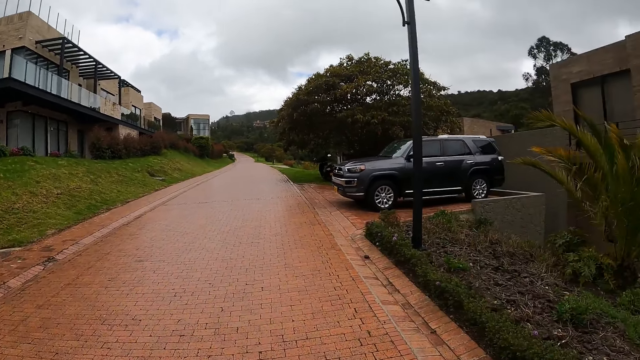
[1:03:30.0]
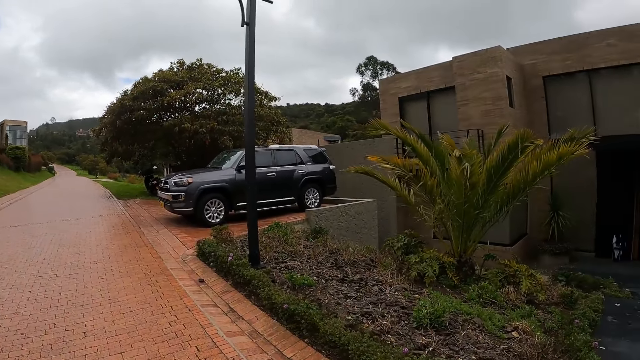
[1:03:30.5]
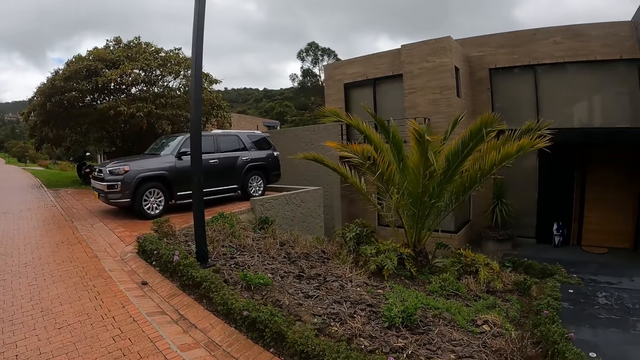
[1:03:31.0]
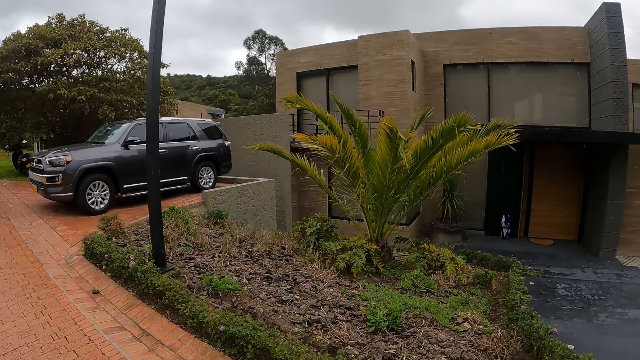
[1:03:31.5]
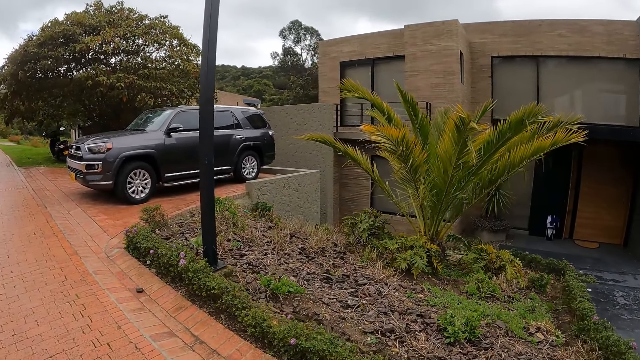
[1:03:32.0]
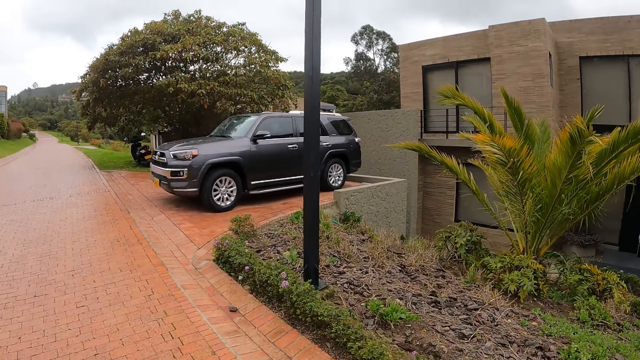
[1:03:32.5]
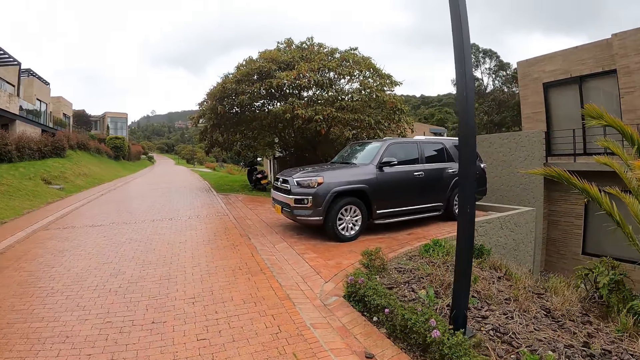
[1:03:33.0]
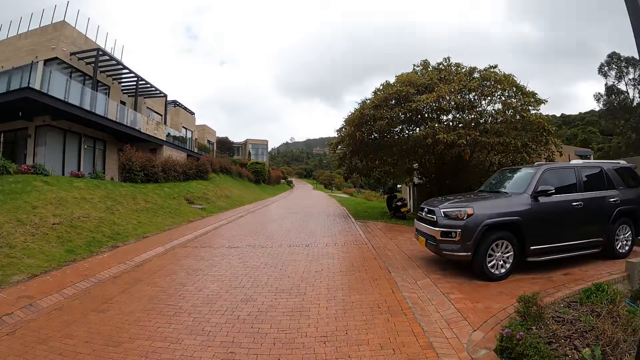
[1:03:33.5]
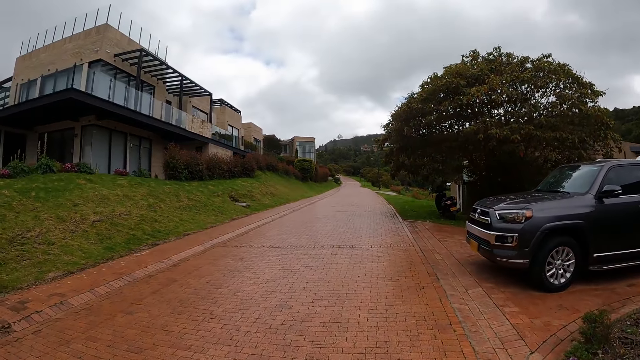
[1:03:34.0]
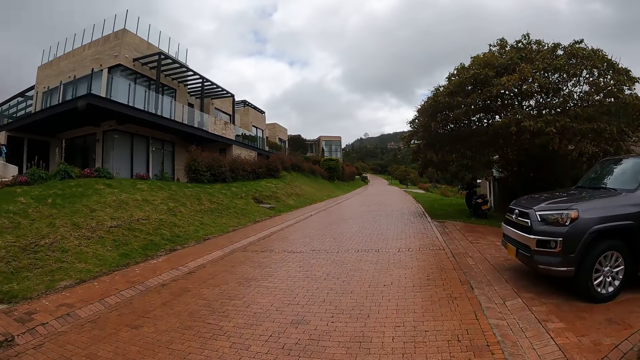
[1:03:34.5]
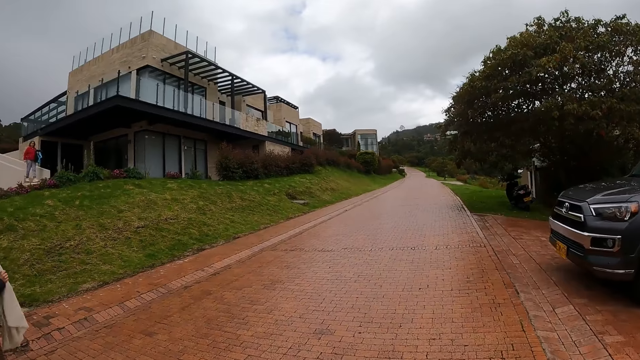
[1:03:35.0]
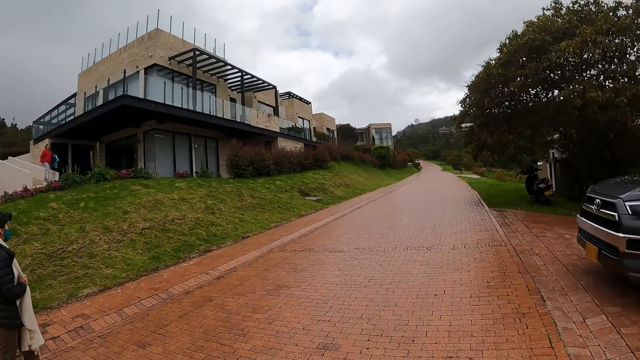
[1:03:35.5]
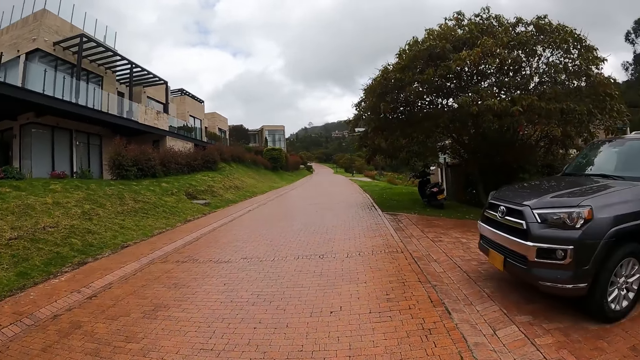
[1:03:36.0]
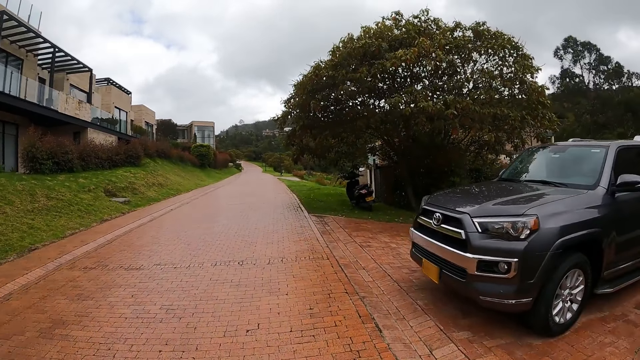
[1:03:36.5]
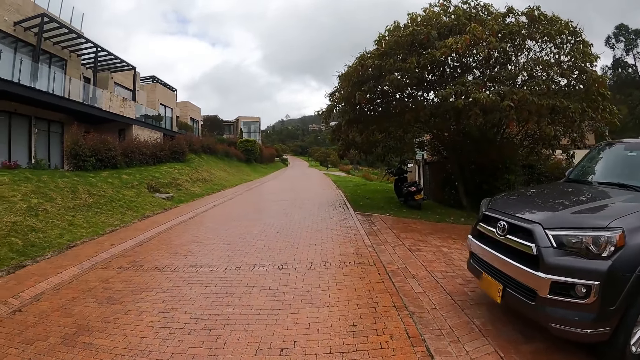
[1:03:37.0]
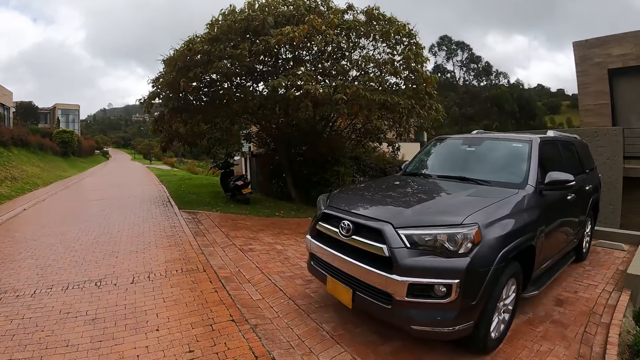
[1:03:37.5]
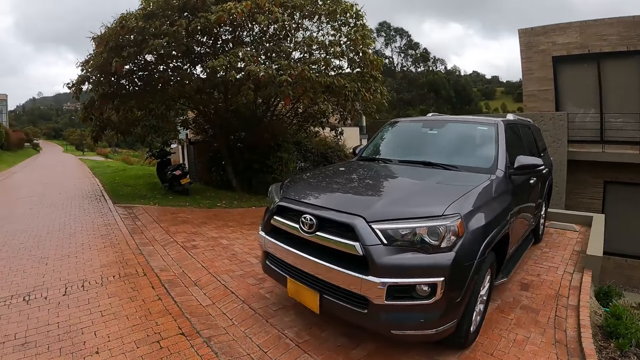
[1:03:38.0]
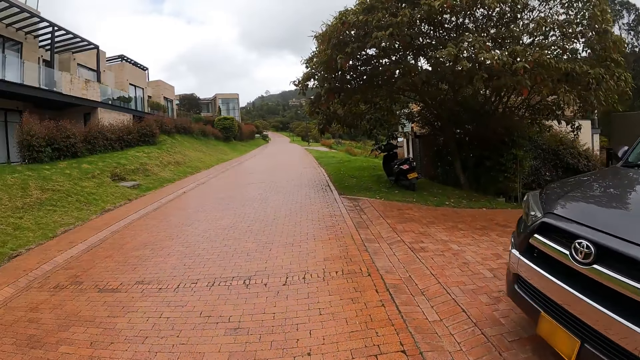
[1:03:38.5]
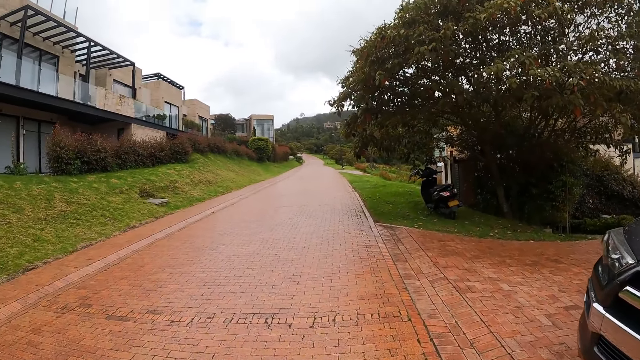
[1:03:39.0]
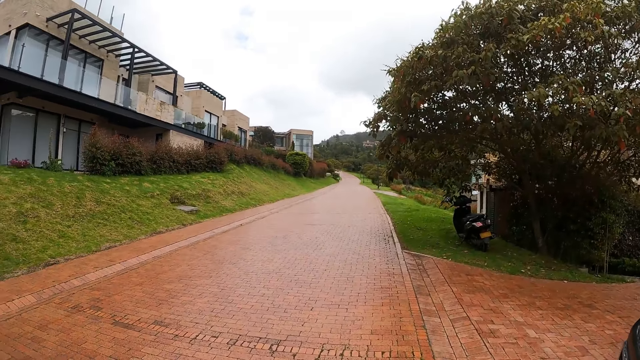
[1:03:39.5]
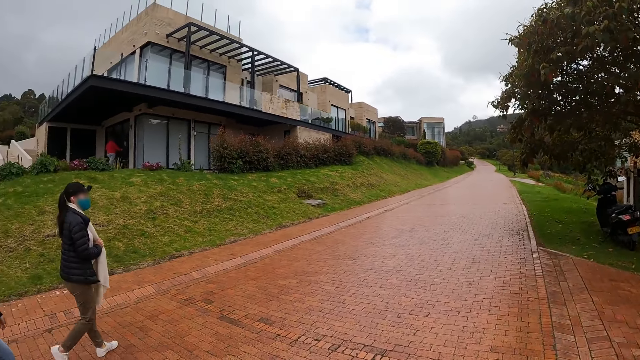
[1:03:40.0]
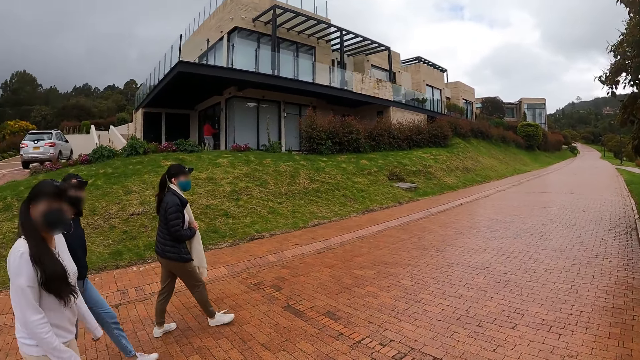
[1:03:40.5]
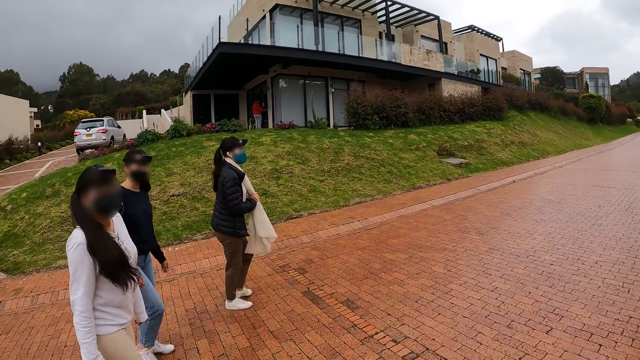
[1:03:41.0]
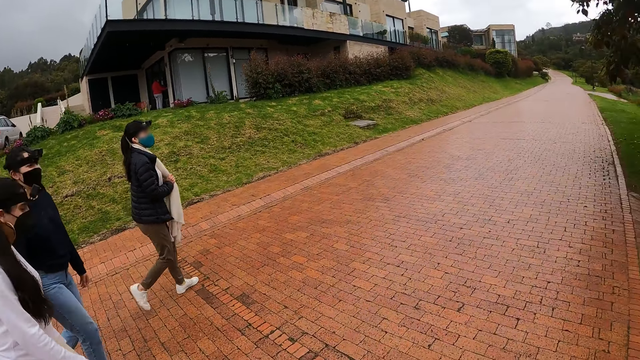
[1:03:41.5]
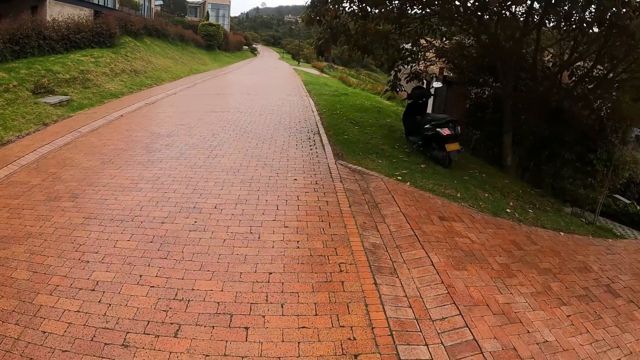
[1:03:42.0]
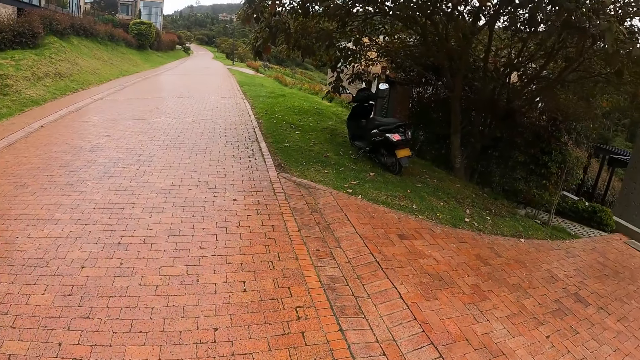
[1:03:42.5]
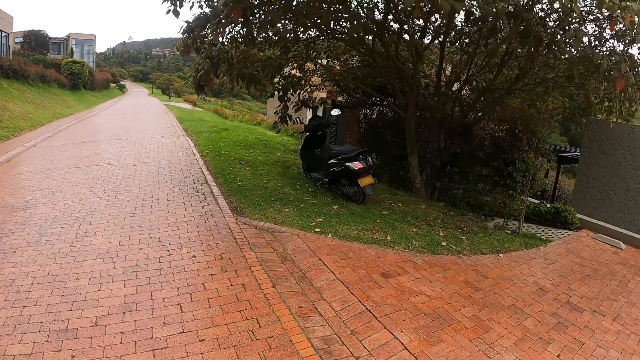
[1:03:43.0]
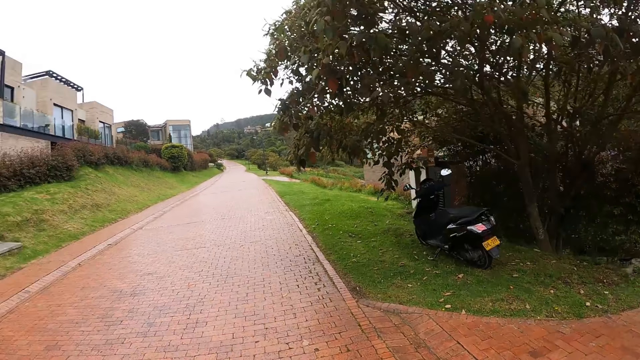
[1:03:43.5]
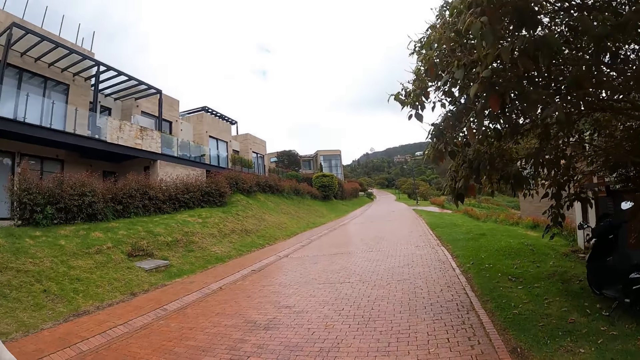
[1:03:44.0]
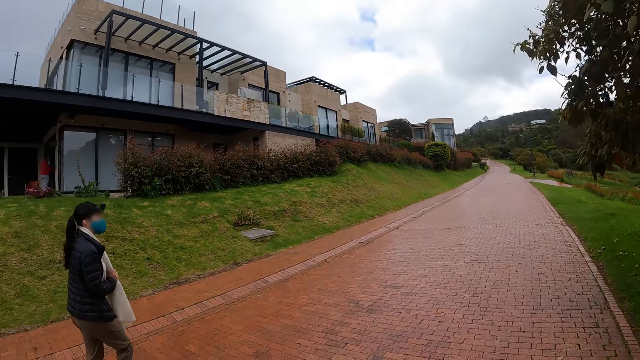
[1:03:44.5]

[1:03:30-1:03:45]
The camera wearer walks along the pavement.

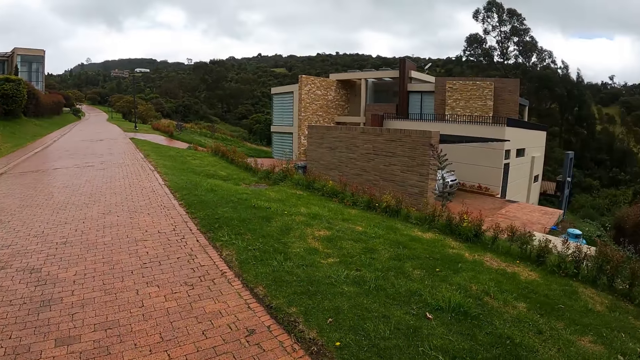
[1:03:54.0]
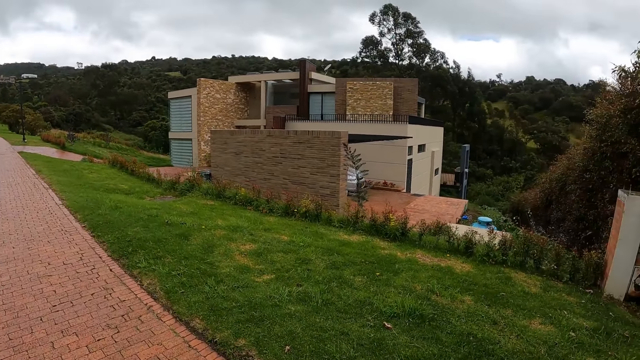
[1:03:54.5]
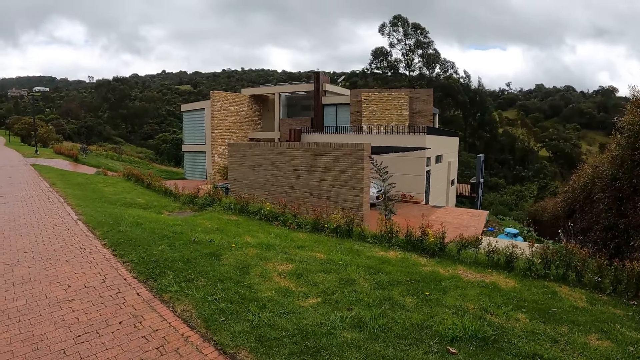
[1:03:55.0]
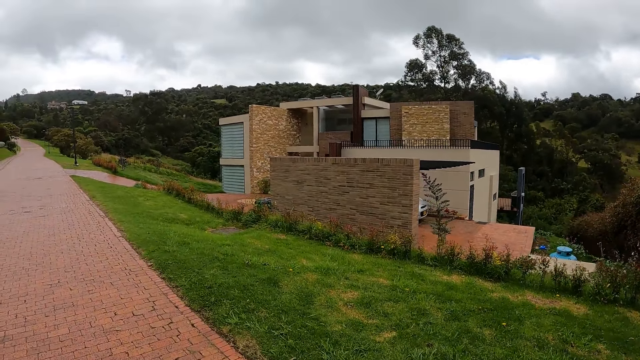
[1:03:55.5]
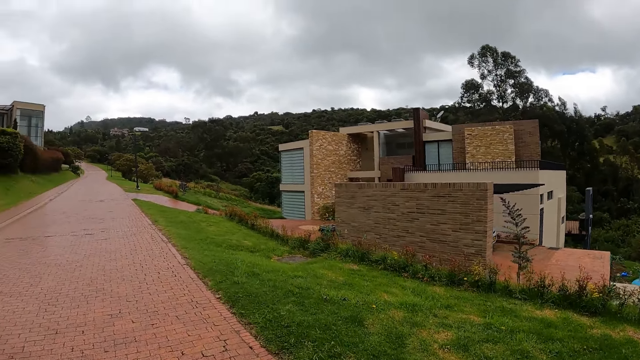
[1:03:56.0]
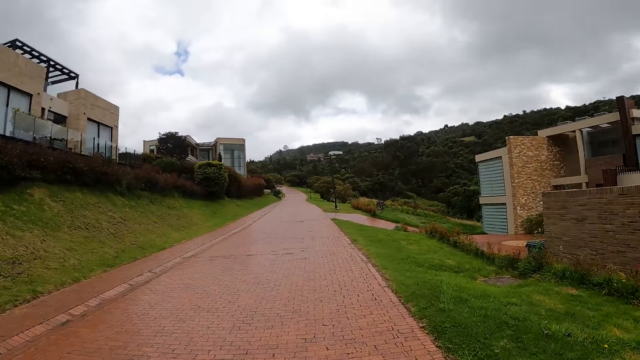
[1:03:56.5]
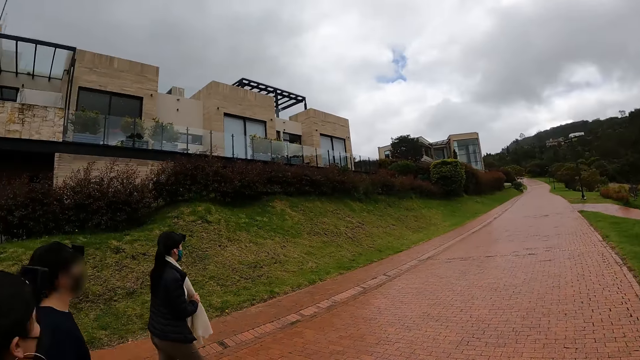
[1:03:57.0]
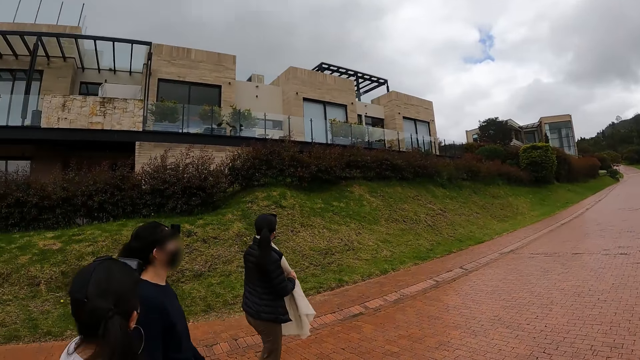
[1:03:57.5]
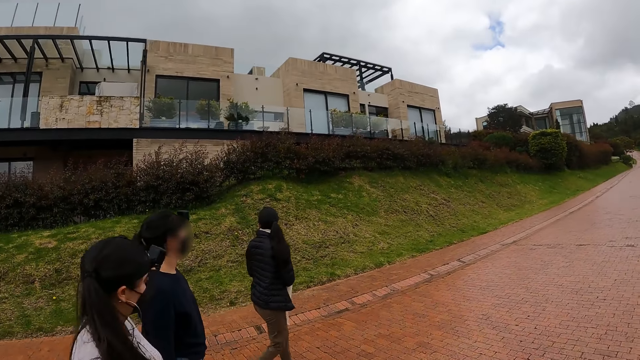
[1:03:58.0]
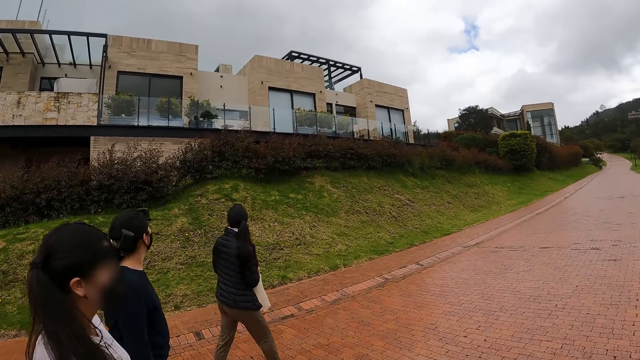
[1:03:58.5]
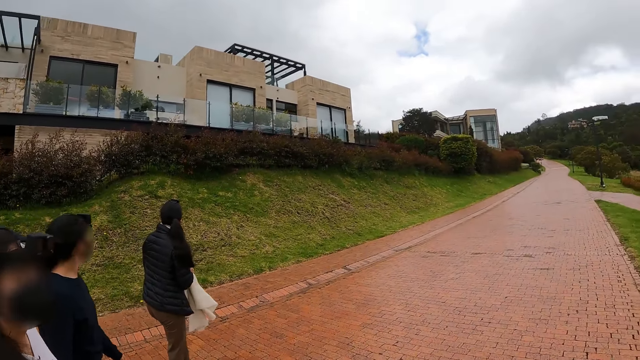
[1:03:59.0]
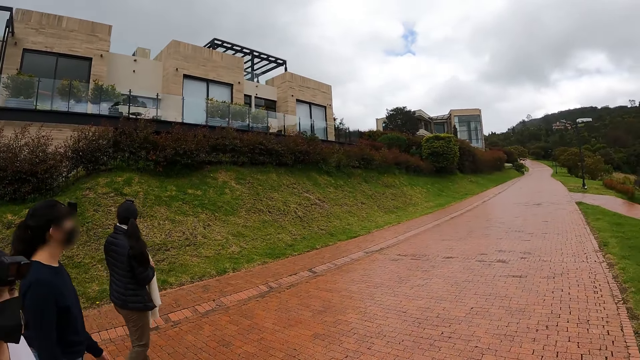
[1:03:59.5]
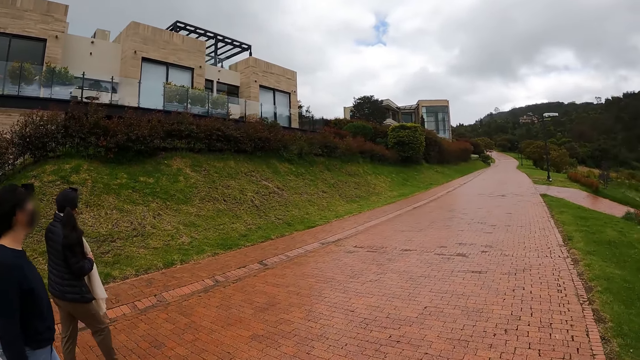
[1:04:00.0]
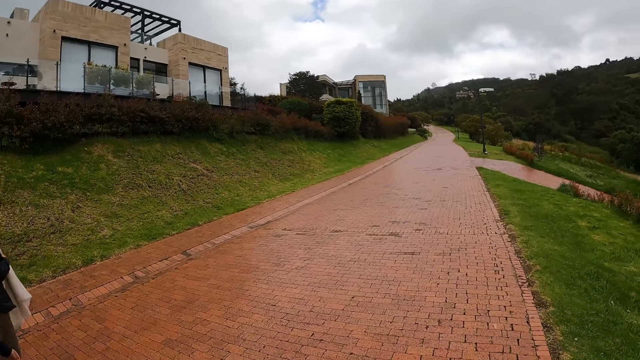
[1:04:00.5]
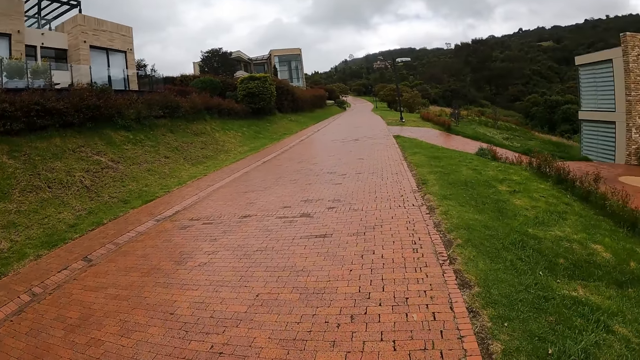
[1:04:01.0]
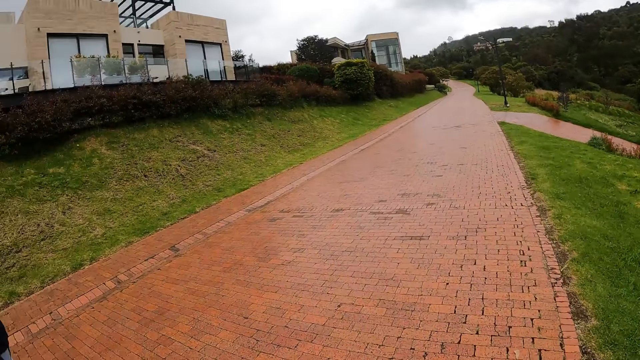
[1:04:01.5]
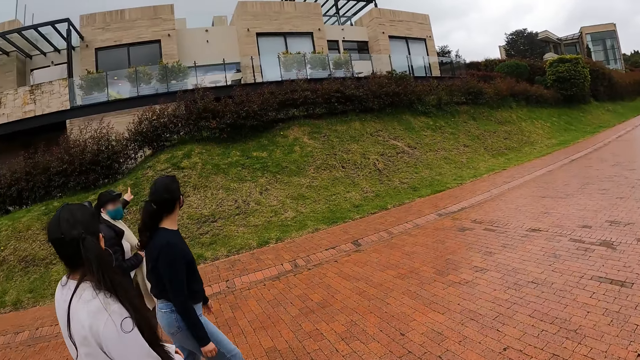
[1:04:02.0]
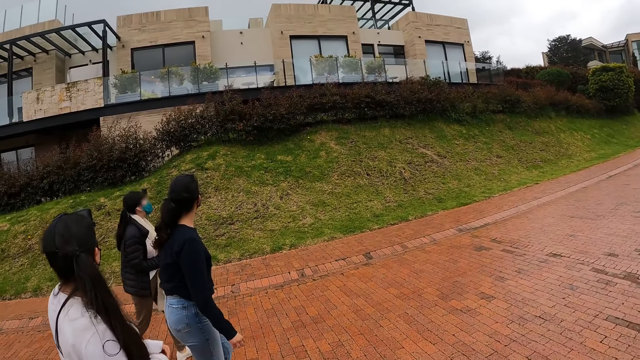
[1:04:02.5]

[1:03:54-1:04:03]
The camera wearer looks around the area.
